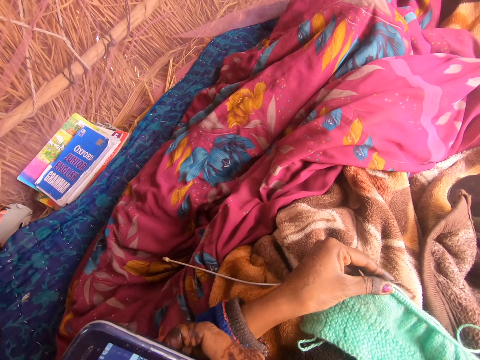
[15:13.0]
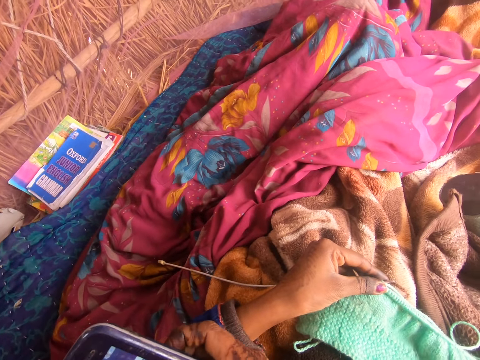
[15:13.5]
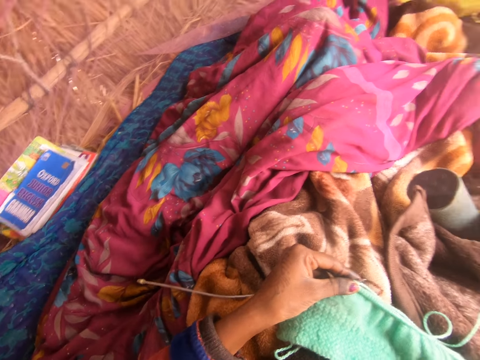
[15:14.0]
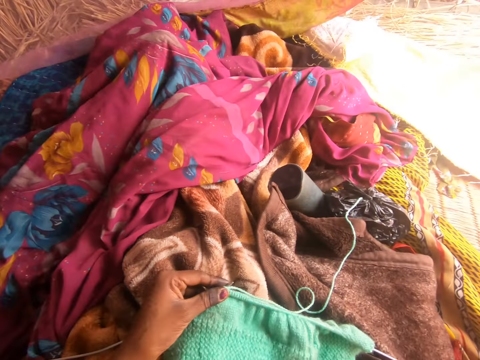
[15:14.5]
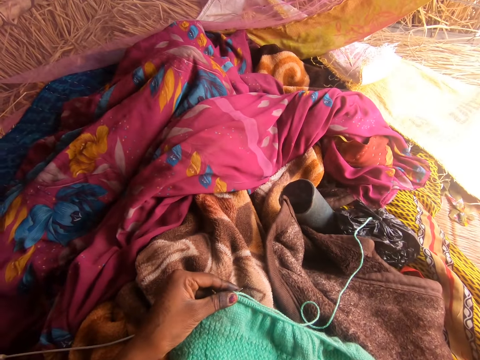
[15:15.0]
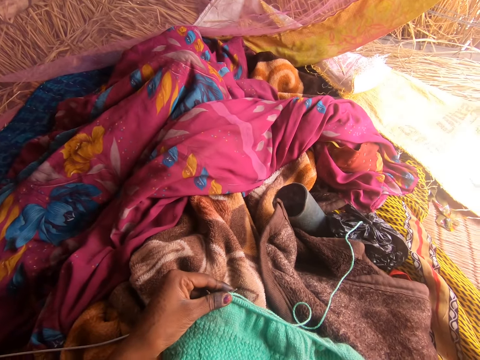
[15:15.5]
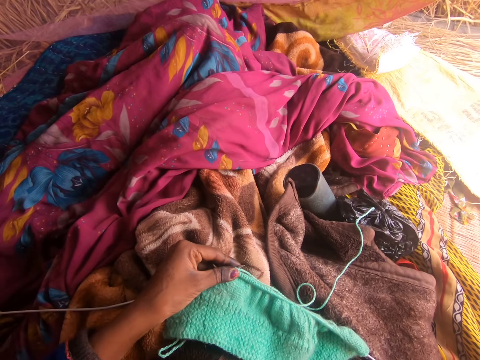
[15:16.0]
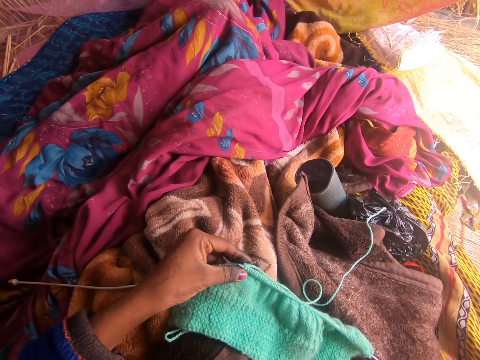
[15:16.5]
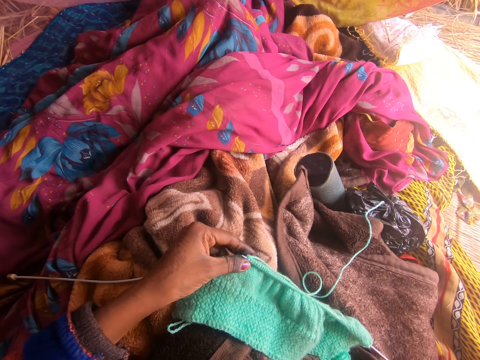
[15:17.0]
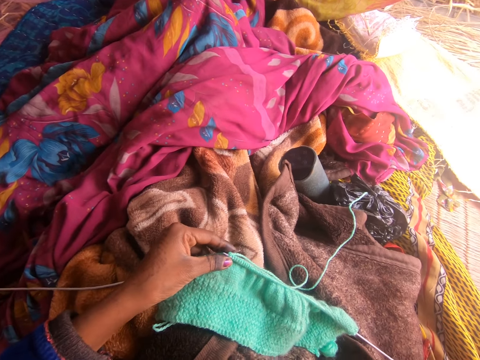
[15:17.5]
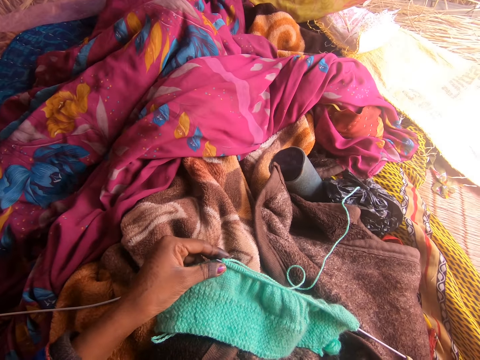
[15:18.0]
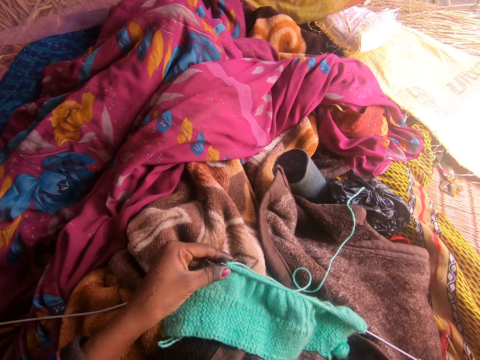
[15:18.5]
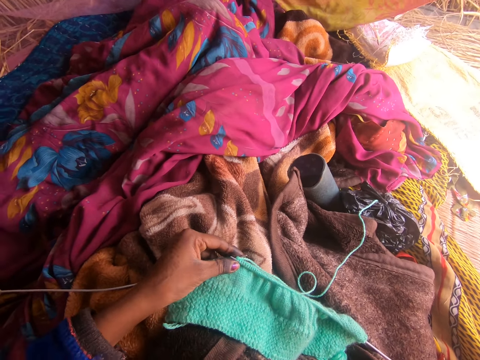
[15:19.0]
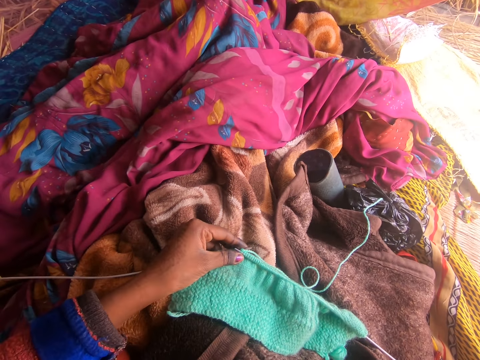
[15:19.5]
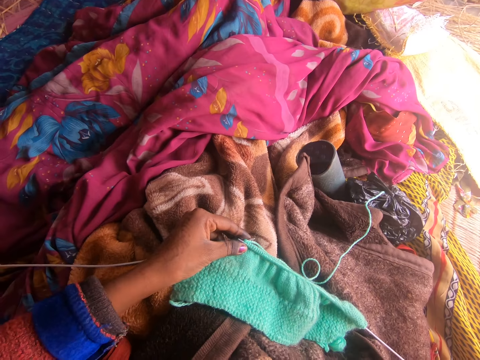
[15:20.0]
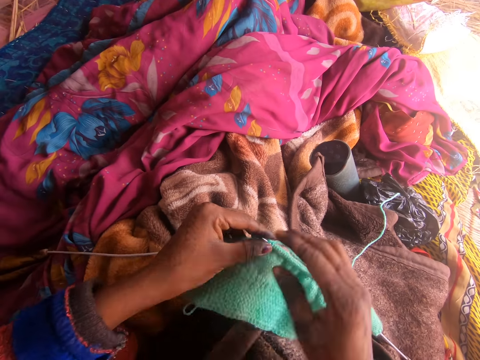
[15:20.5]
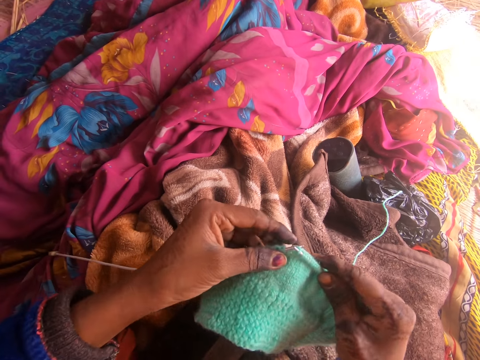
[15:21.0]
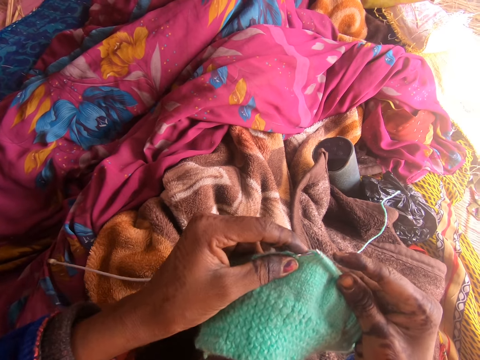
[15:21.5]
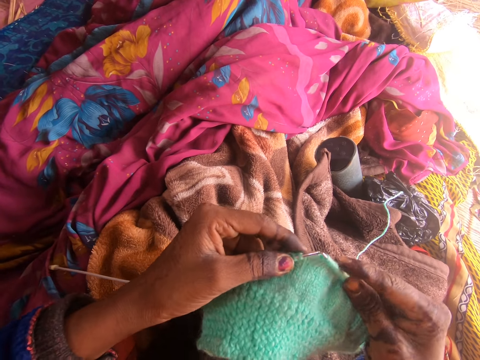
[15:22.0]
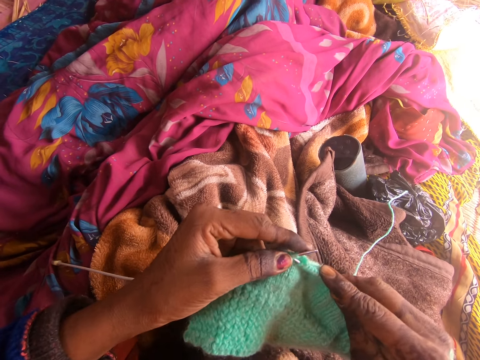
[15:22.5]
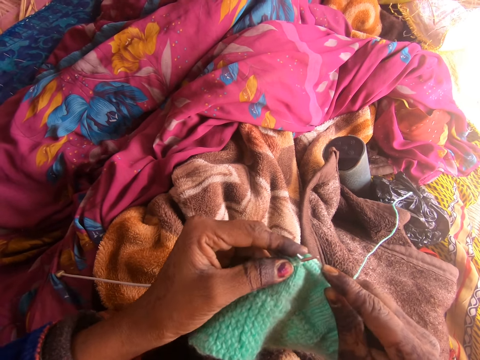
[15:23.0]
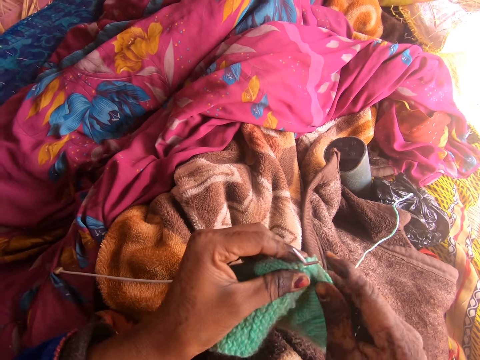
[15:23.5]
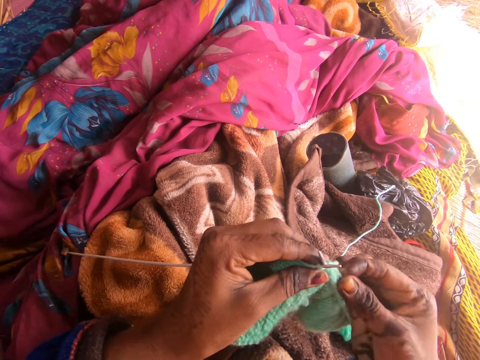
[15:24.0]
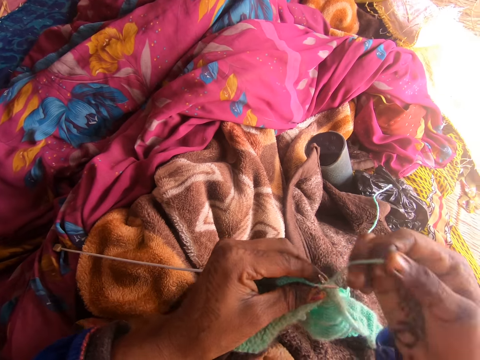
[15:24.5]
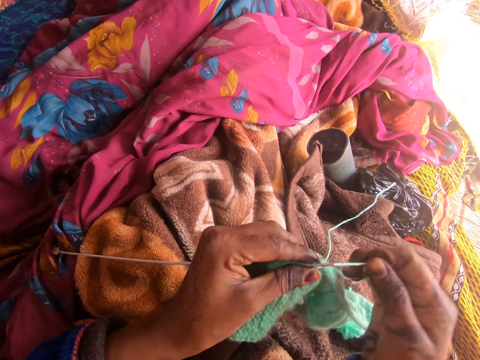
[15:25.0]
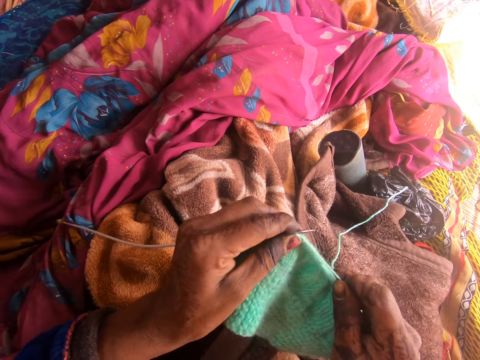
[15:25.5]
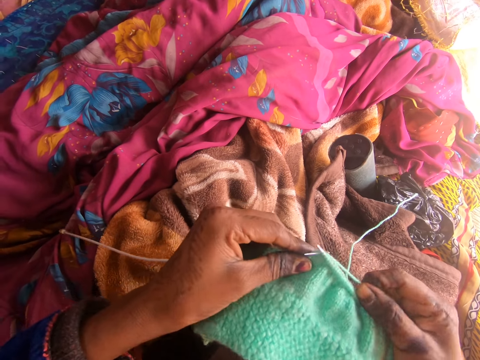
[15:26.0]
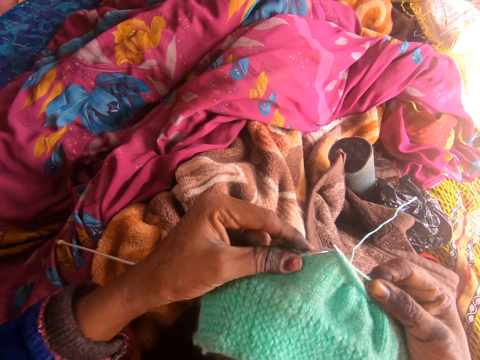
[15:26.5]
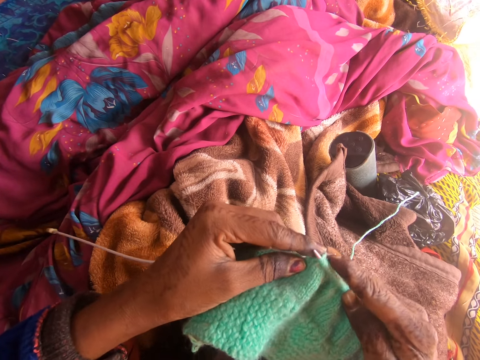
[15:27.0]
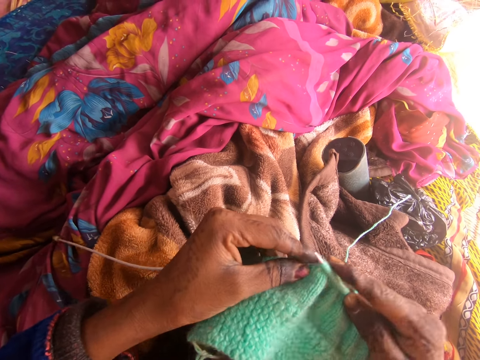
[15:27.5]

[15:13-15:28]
The camera wearer gazes around. They knit the yarn with the knitting needle or crochet with both hands.

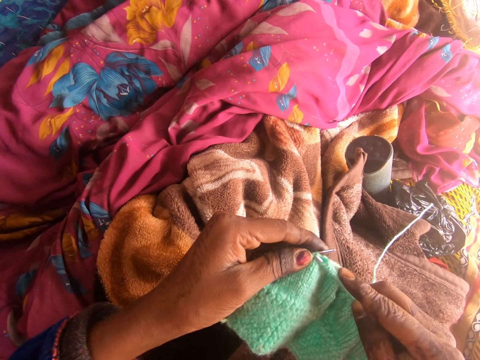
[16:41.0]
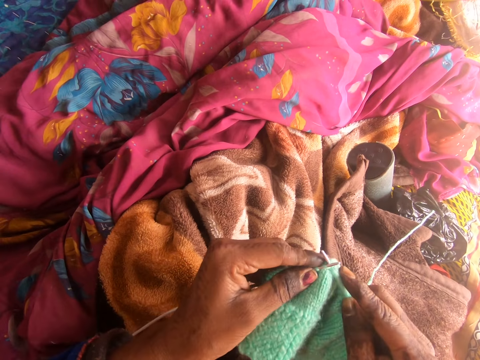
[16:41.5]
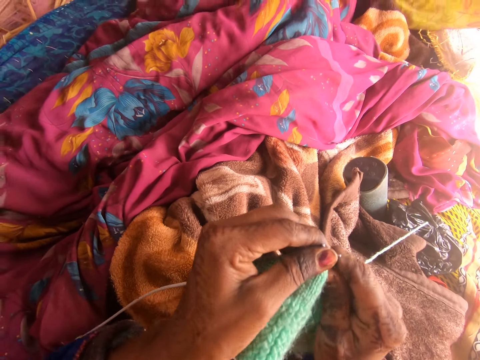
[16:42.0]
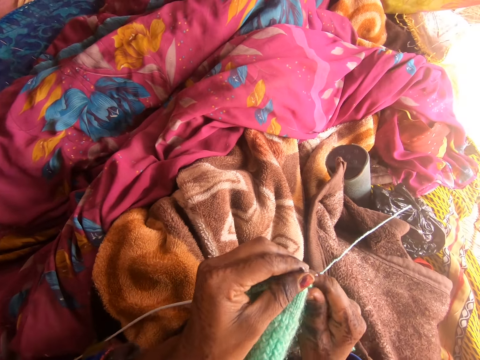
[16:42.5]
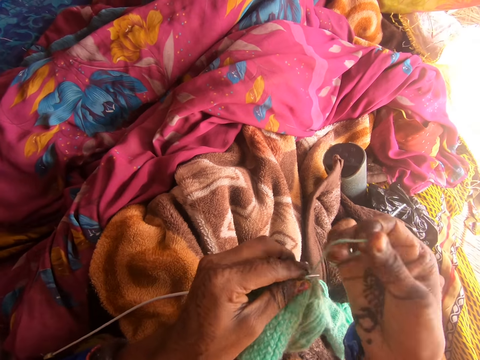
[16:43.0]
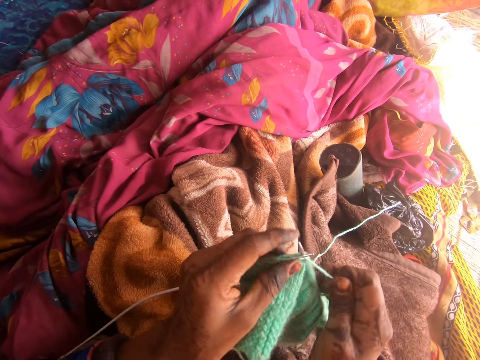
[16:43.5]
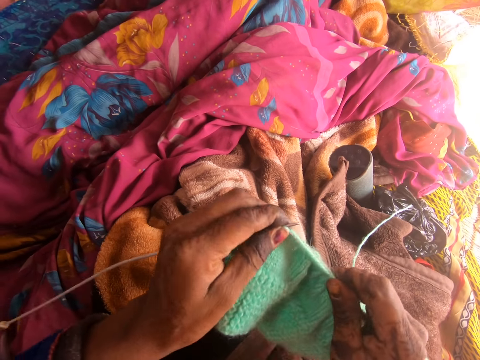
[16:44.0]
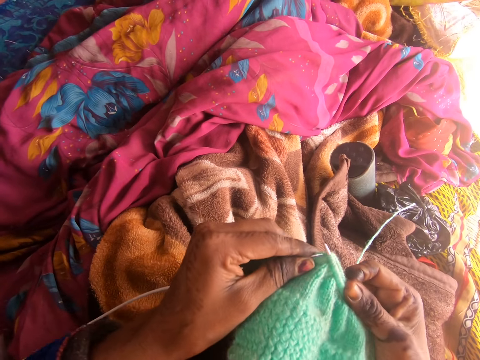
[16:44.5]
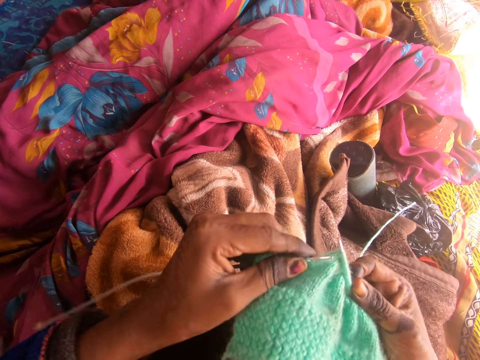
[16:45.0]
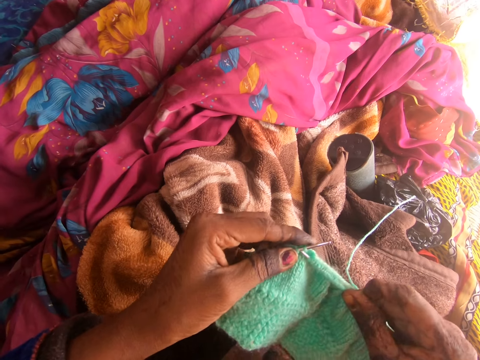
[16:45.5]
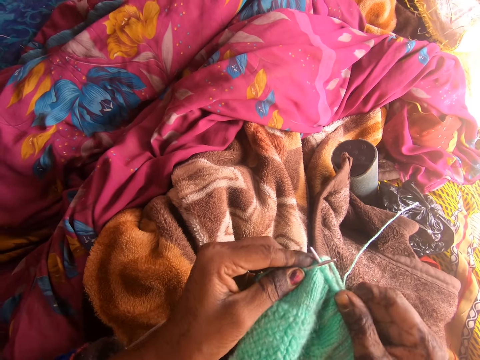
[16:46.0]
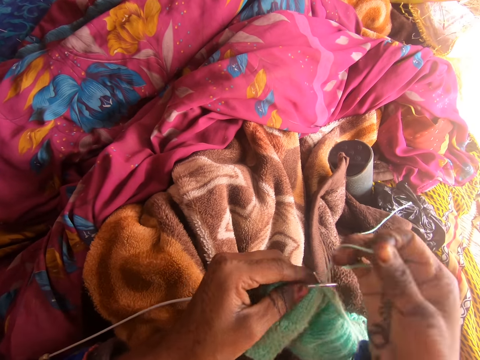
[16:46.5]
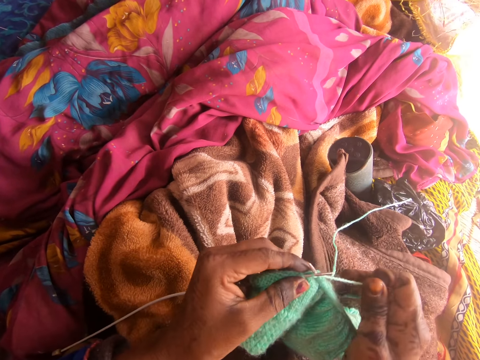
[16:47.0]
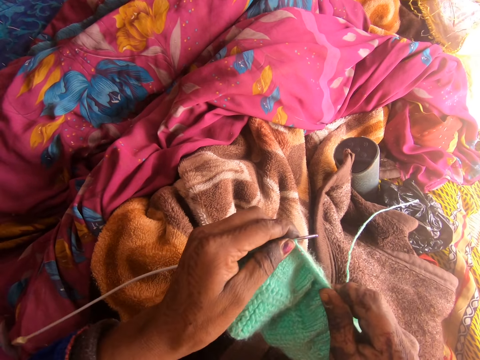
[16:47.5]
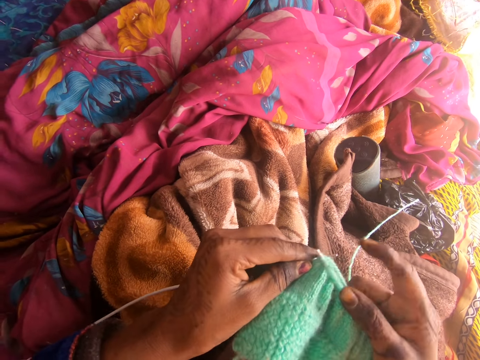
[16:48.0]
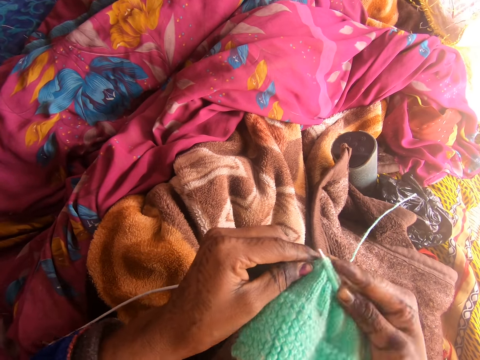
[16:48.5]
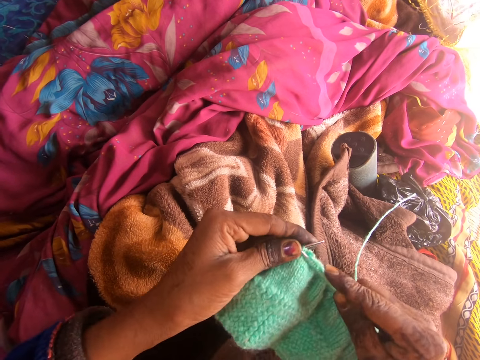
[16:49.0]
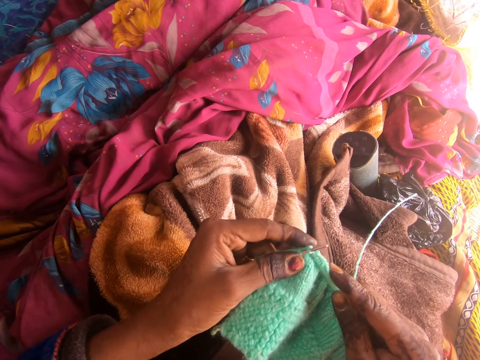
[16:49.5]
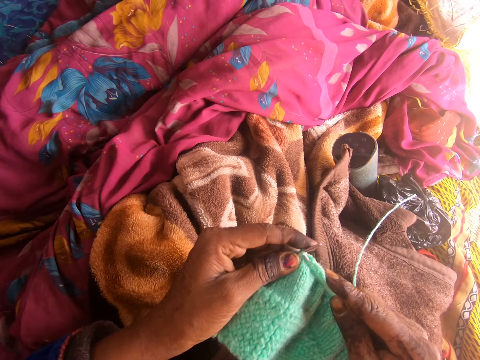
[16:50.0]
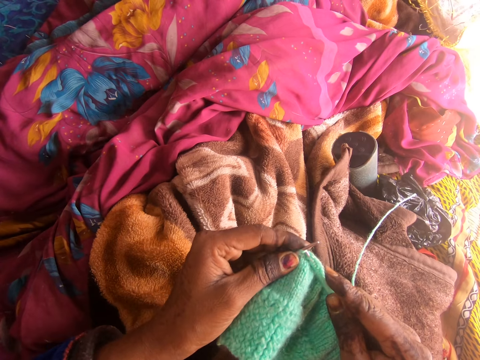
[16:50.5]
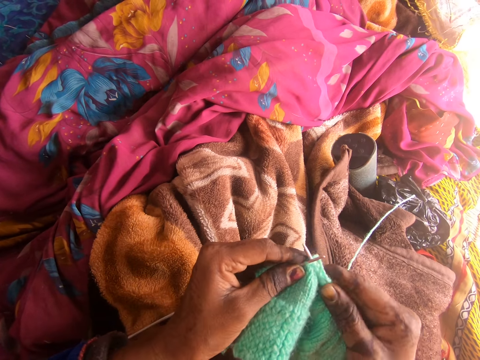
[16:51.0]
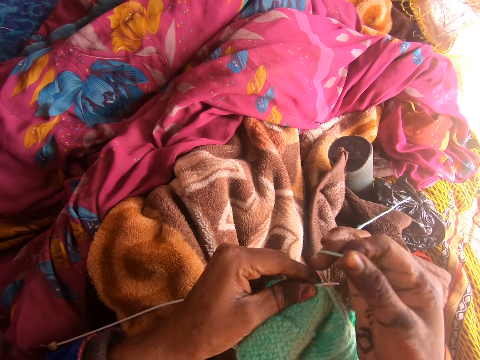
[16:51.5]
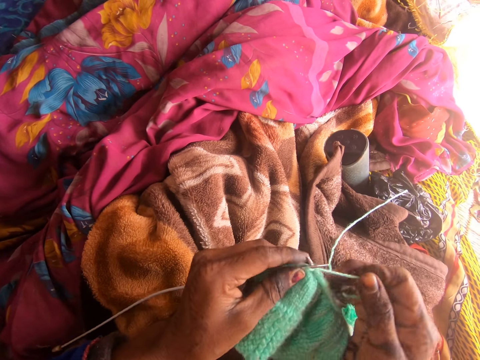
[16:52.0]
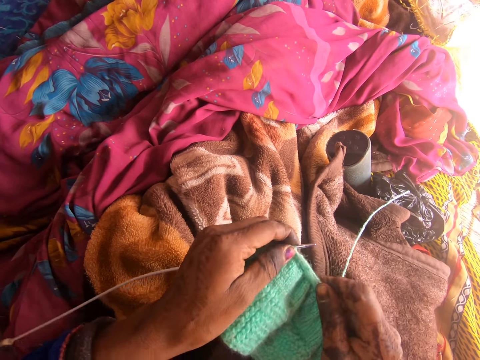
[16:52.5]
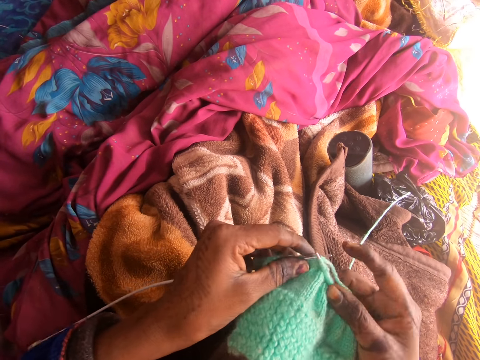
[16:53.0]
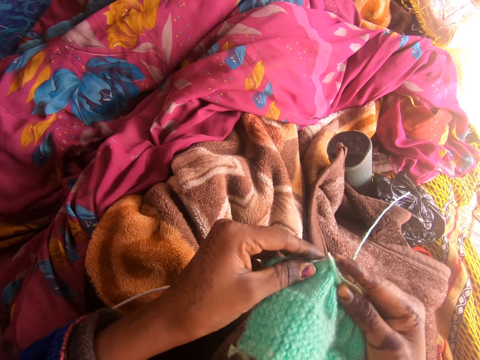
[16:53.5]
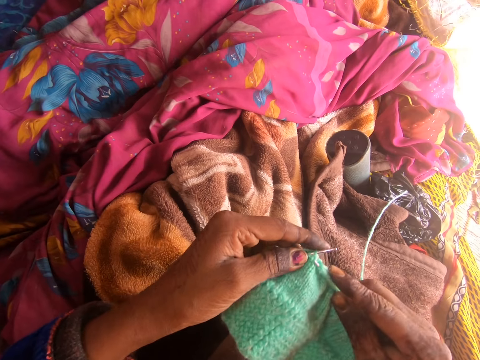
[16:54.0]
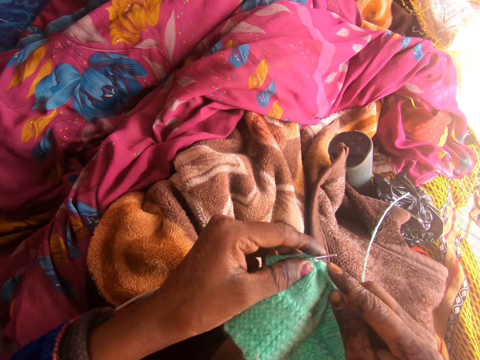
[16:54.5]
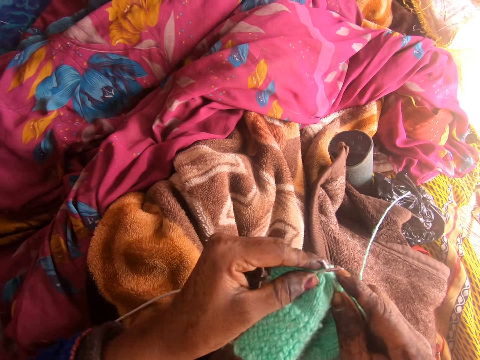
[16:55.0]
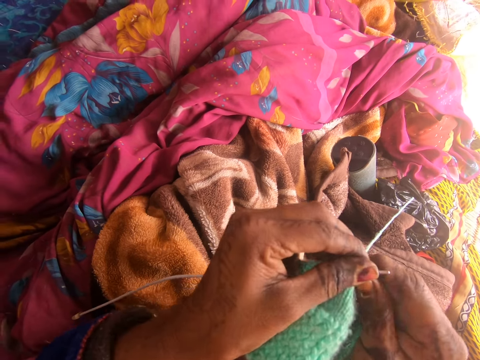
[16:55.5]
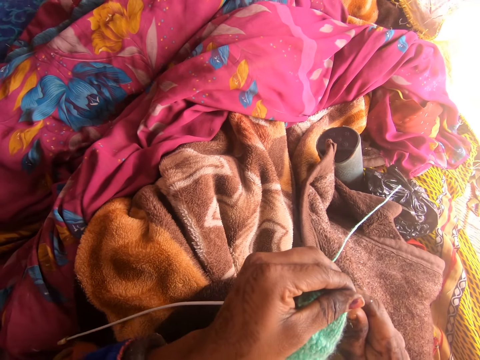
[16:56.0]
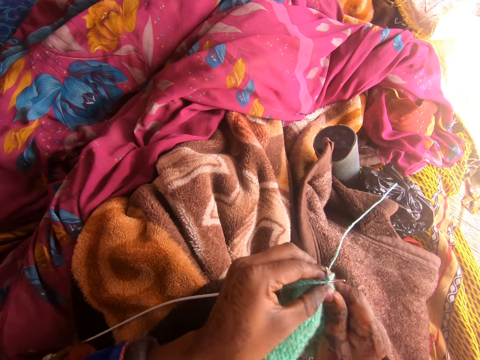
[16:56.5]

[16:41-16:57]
The camera wearer operates the phone with her right hand.
